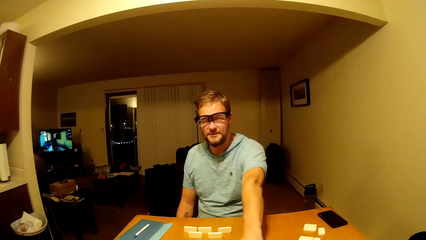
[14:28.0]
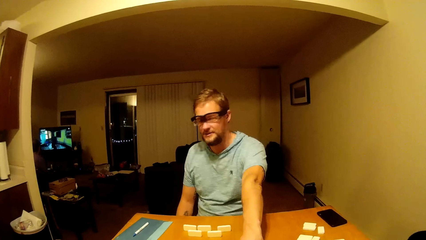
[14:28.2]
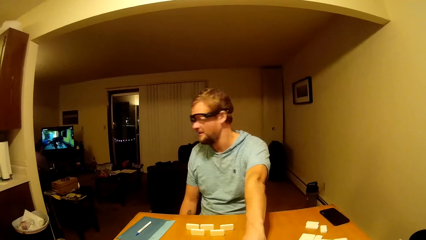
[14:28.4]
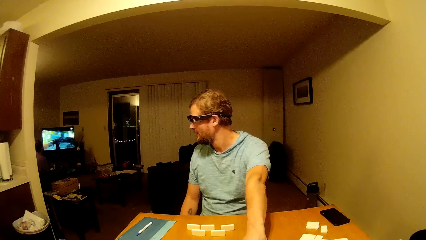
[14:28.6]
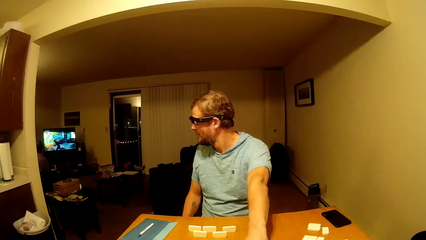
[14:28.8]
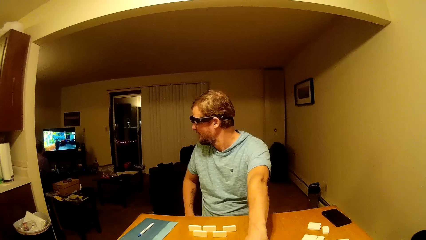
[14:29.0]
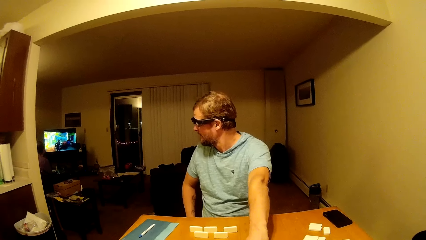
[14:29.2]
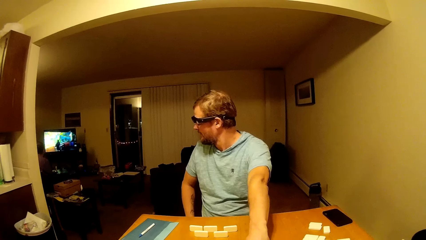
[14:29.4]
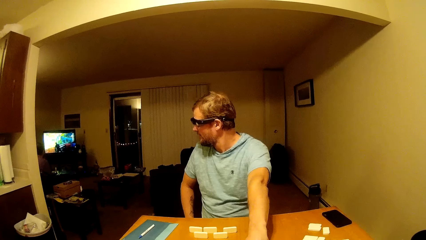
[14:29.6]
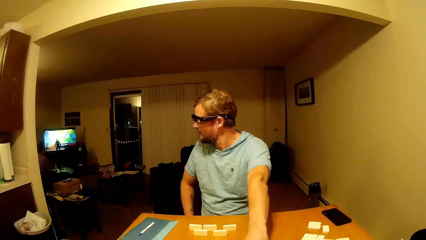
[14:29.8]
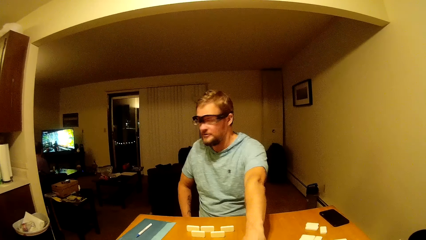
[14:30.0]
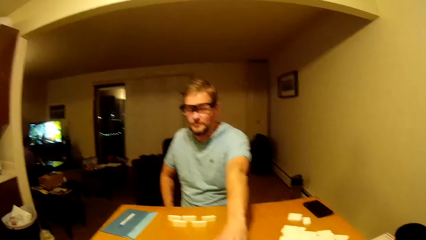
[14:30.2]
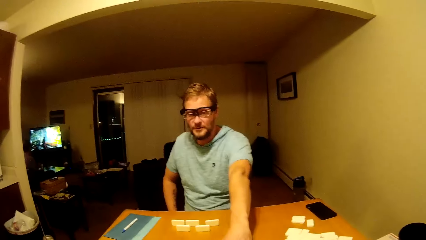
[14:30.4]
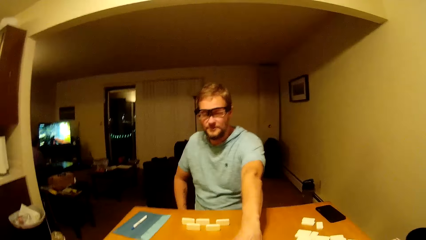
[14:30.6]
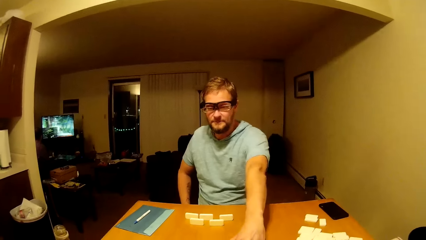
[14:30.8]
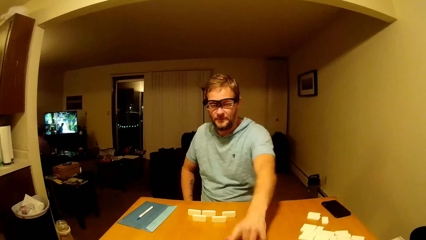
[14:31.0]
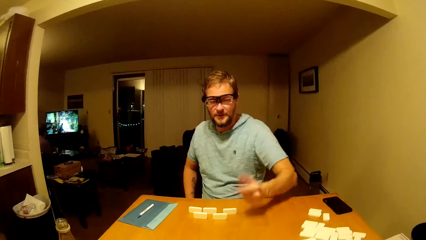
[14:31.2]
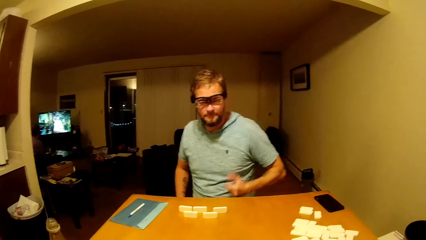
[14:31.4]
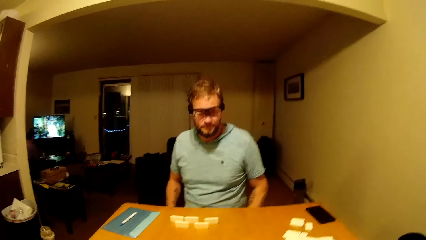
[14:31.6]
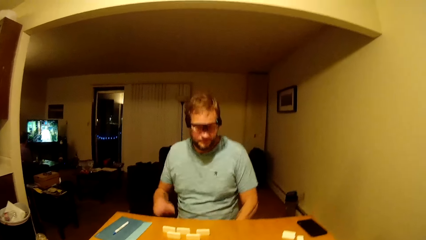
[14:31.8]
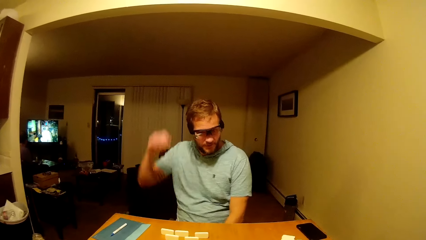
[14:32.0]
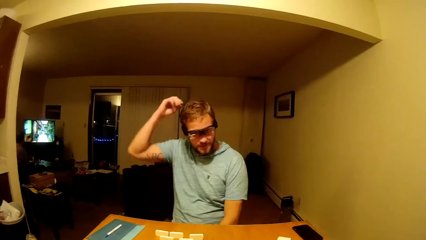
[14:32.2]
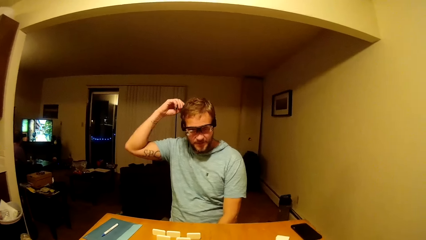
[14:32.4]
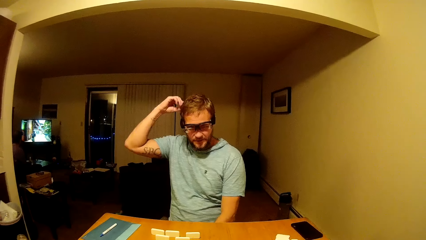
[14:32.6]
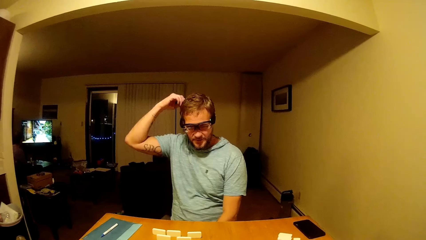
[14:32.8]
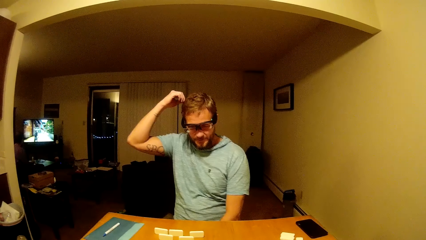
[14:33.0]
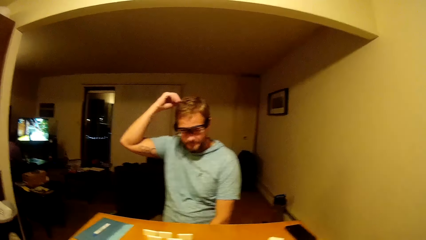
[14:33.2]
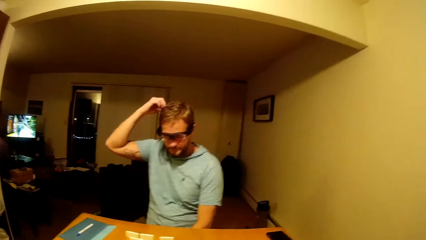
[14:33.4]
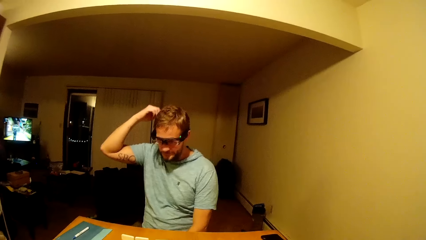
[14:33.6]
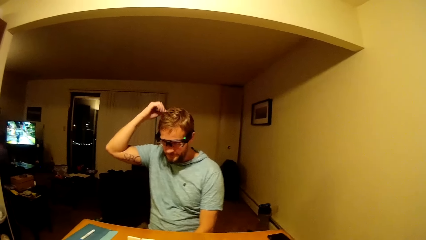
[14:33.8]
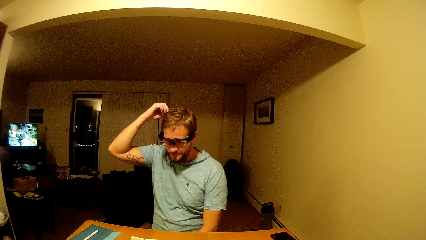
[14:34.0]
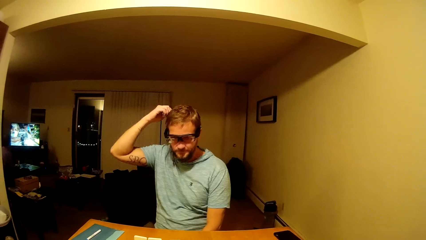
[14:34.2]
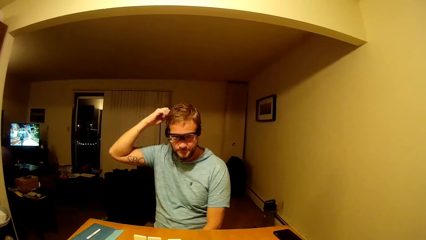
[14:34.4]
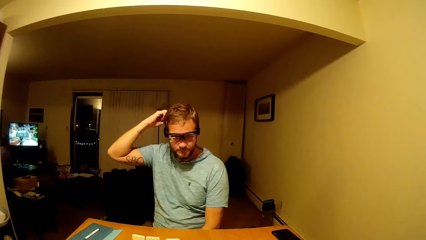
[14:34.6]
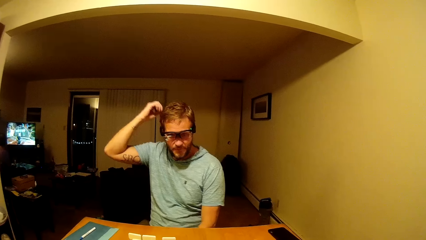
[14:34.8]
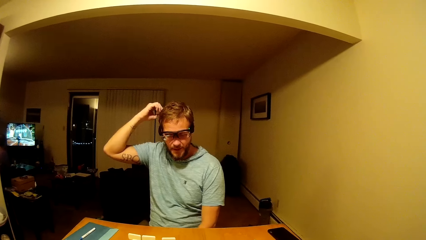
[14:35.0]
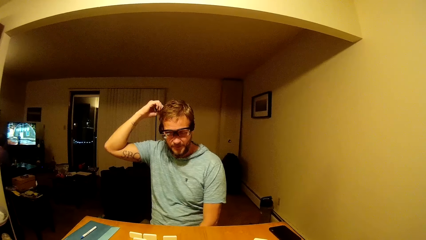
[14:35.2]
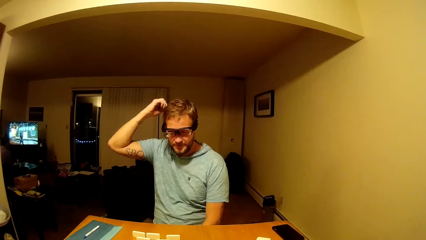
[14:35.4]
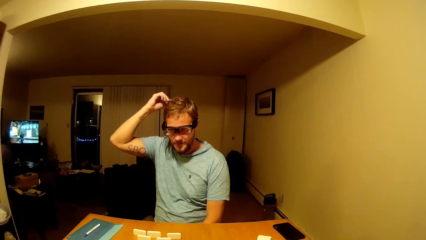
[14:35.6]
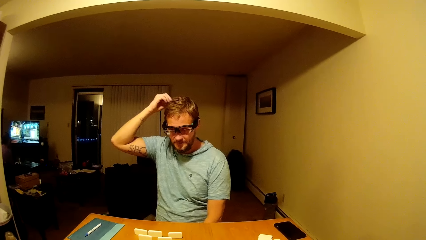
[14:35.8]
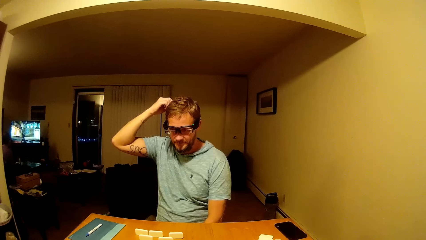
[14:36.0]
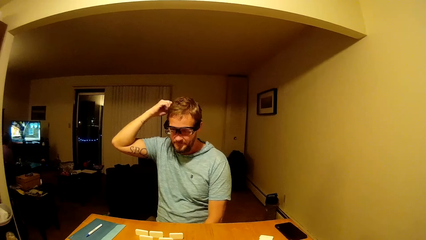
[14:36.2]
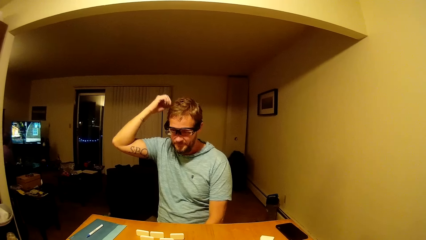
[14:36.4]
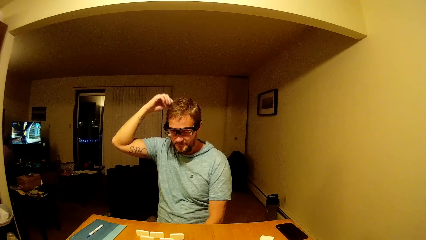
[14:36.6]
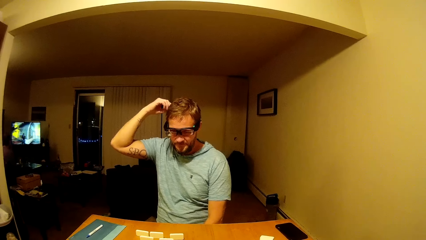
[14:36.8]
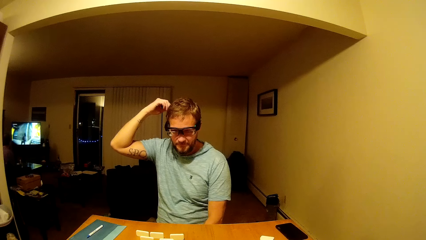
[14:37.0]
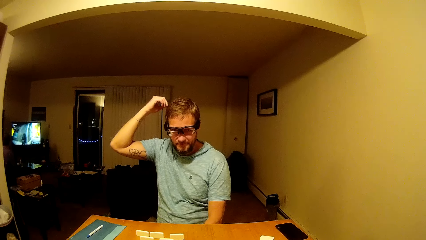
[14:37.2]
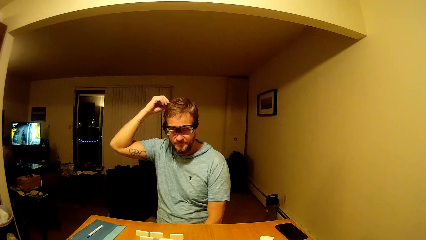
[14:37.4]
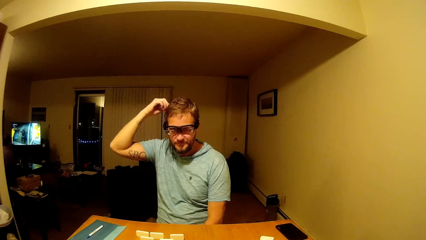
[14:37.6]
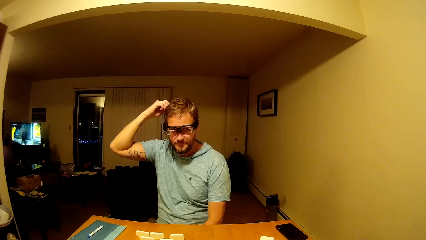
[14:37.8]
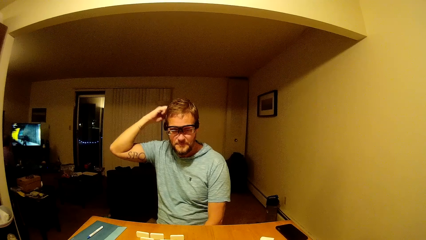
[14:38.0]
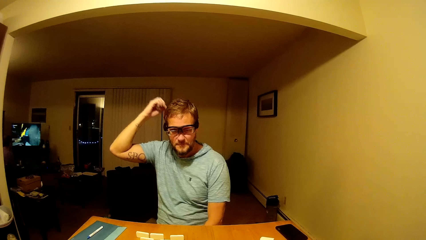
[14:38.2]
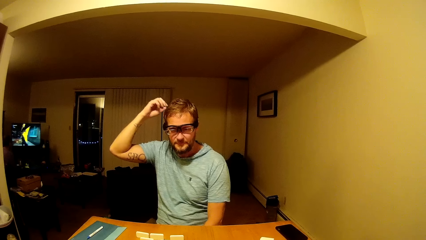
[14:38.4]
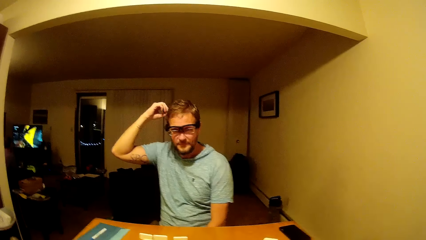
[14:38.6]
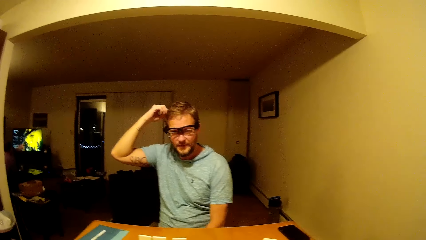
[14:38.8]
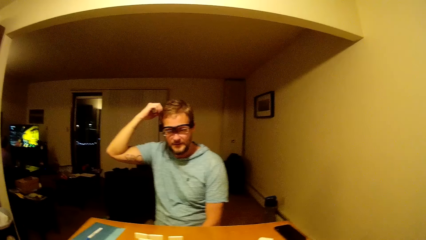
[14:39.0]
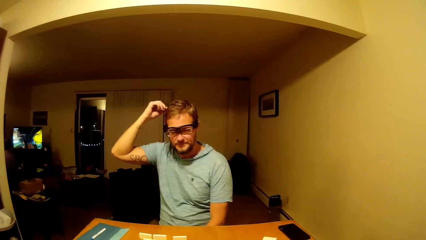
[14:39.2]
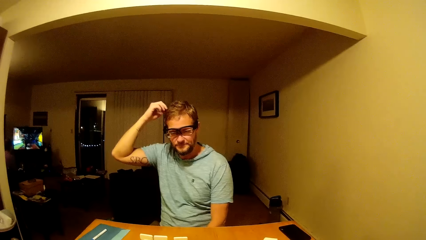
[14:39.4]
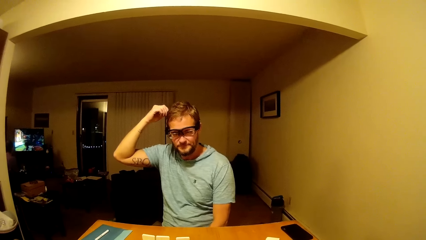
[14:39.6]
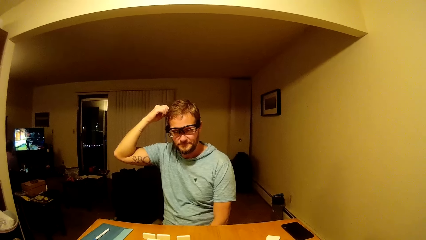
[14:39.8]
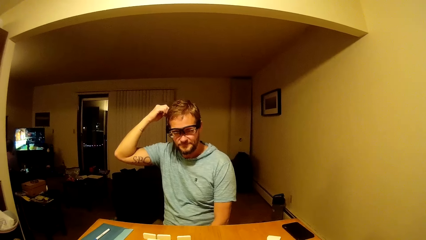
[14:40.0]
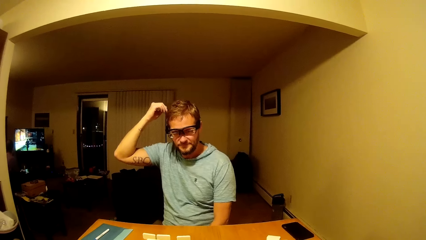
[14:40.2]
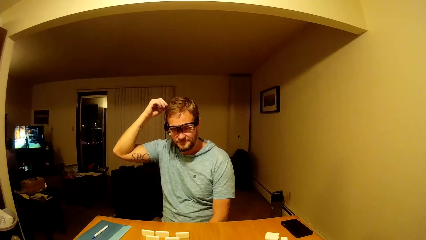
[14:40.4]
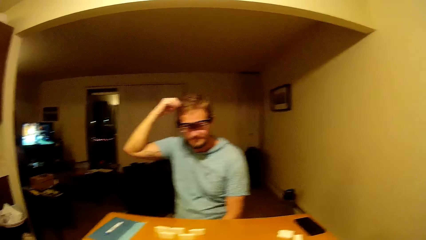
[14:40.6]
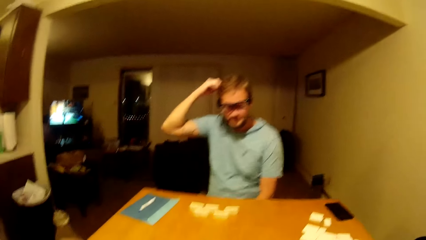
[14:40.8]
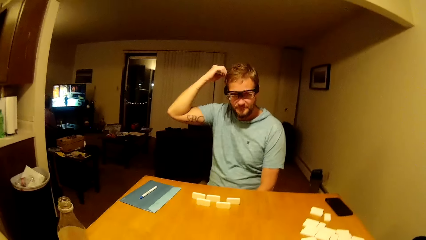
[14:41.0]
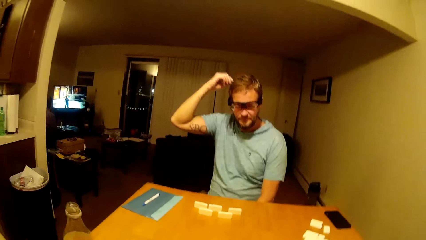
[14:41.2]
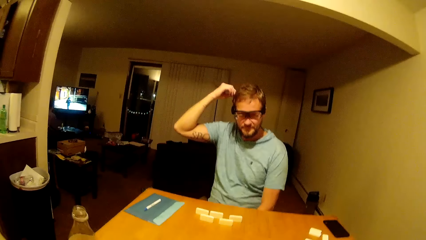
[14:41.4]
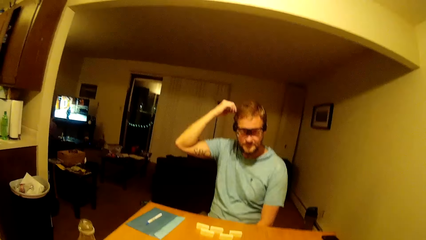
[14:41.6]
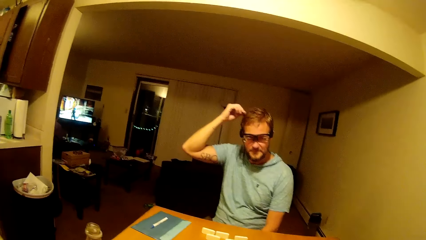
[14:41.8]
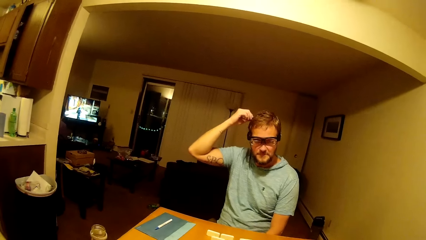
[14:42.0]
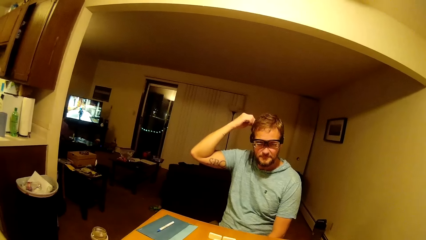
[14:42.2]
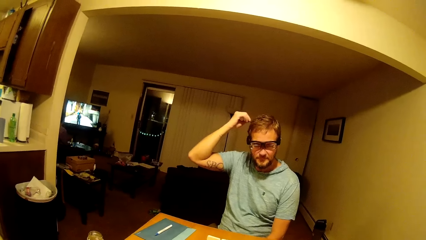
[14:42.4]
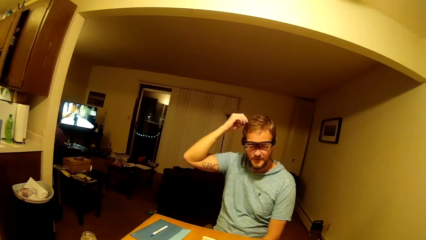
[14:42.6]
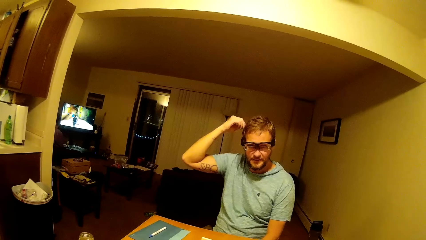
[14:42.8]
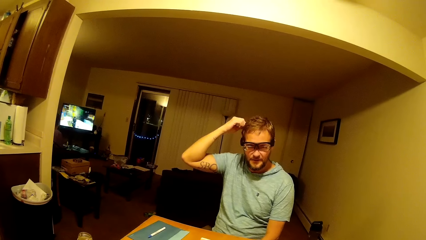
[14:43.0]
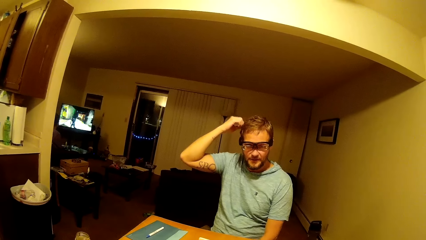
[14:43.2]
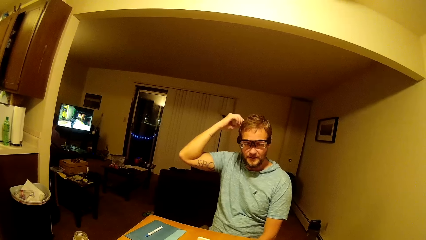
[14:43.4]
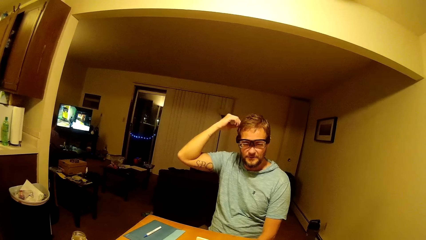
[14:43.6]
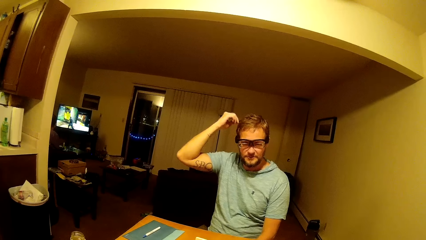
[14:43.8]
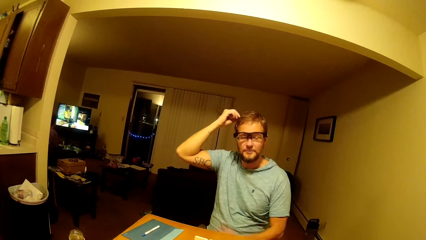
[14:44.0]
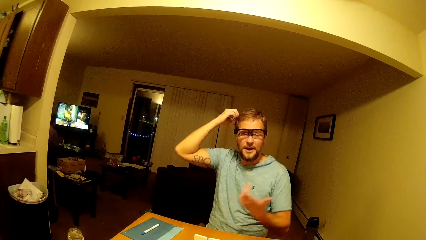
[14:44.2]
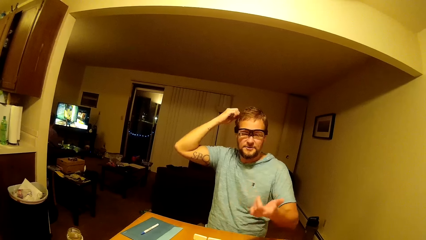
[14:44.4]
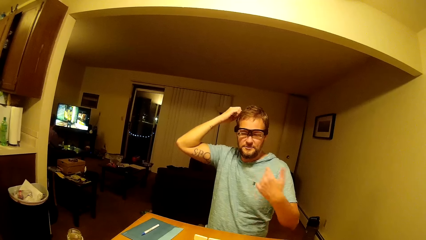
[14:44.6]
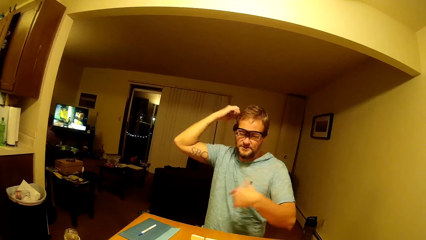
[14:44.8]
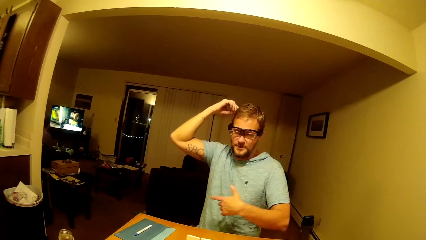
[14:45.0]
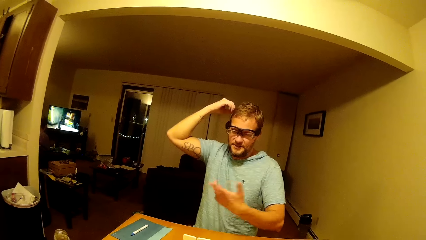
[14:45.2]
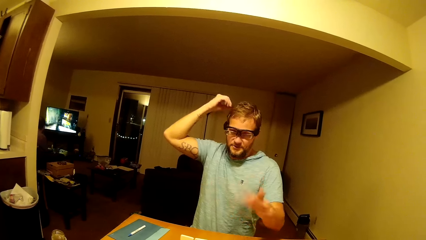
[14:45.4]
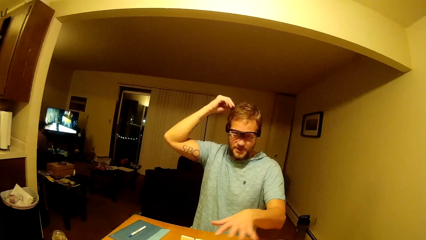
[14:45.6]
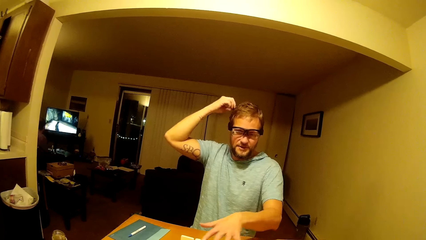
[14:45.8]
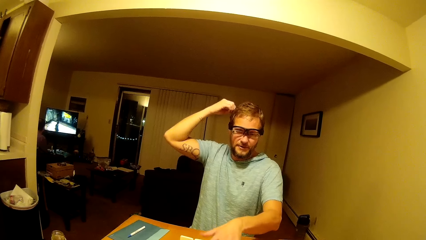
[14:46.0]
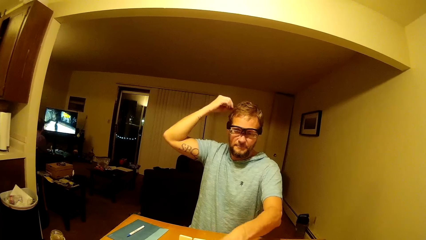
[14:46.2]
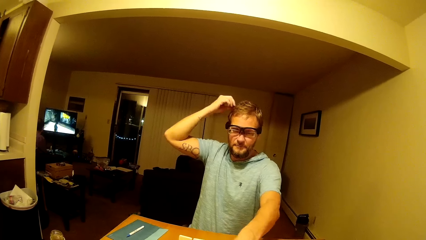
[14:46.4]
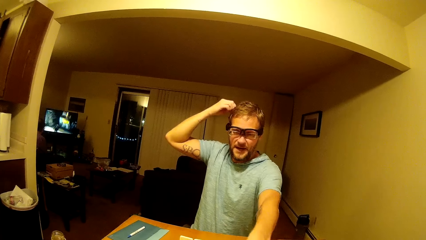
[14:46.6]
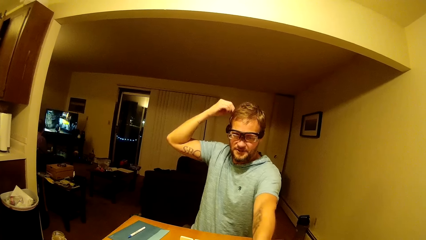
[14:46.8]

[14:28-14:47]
A man points his hand at a table. The man touches his hair.
